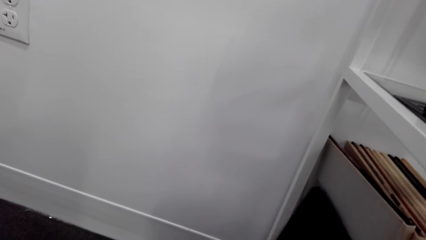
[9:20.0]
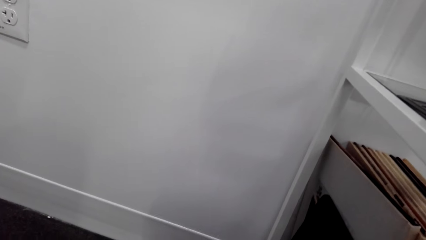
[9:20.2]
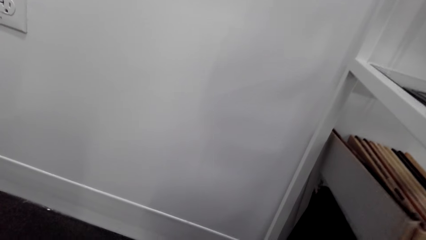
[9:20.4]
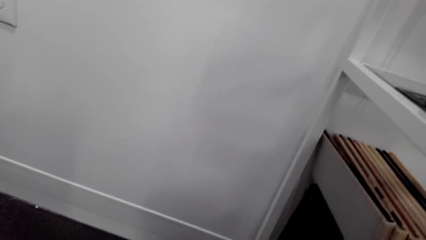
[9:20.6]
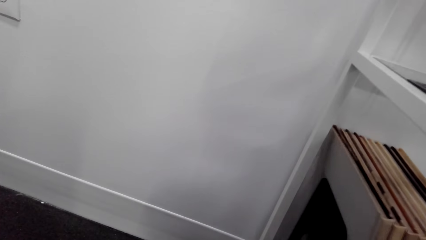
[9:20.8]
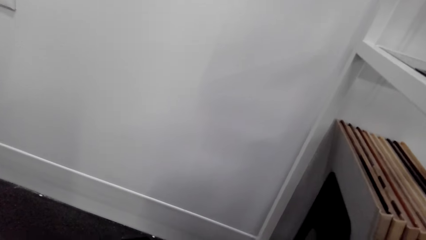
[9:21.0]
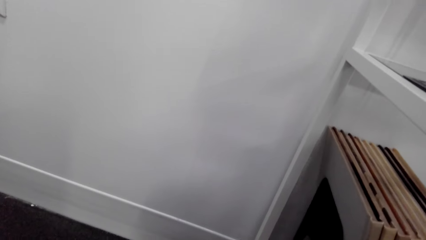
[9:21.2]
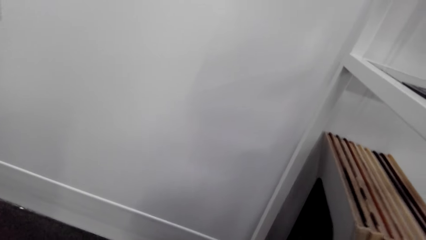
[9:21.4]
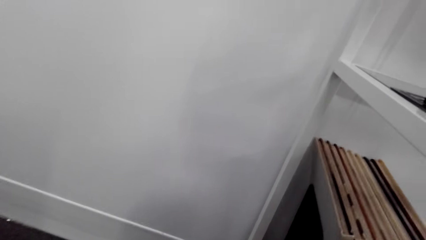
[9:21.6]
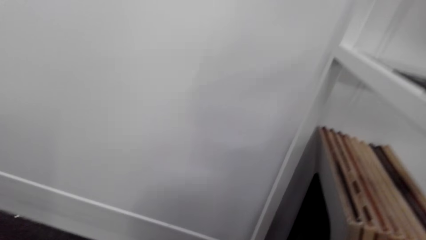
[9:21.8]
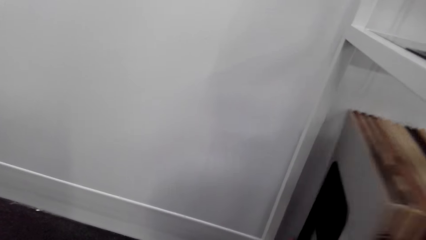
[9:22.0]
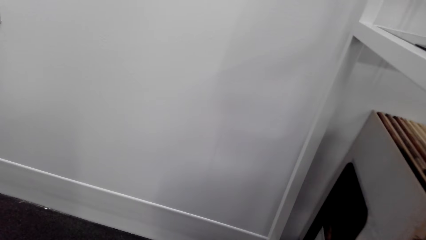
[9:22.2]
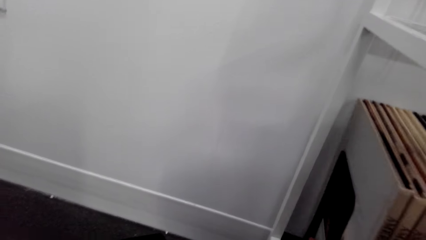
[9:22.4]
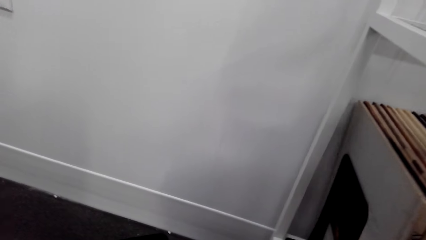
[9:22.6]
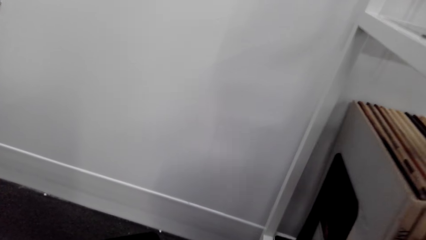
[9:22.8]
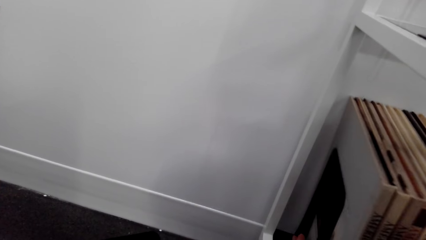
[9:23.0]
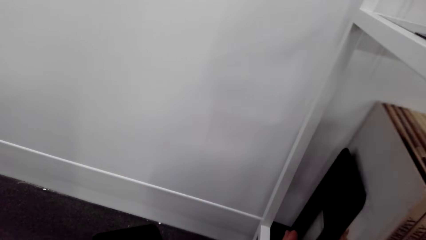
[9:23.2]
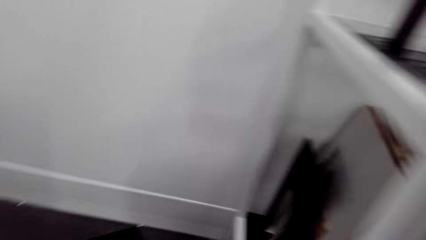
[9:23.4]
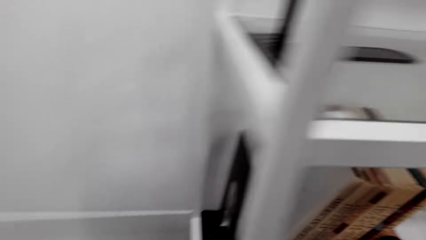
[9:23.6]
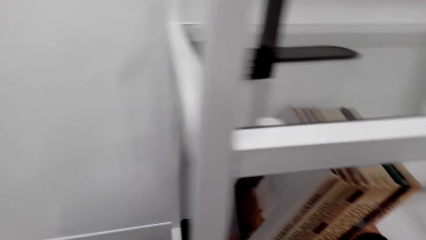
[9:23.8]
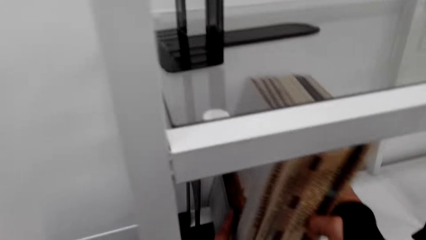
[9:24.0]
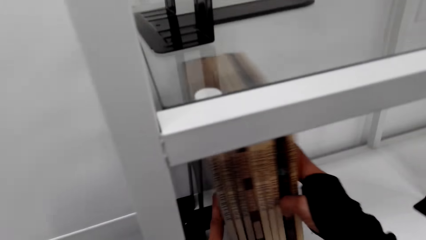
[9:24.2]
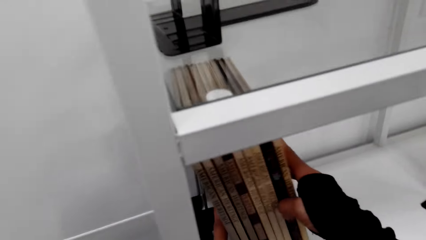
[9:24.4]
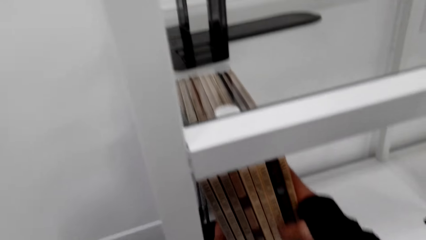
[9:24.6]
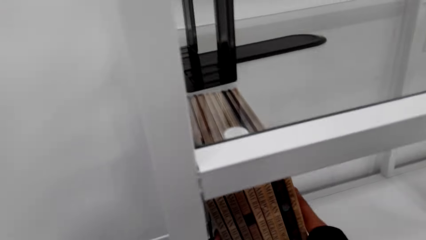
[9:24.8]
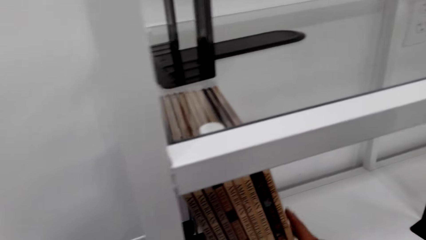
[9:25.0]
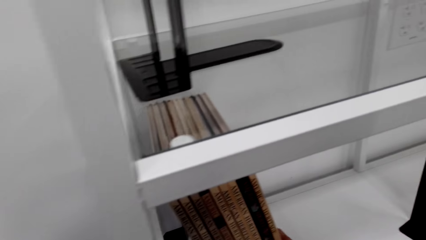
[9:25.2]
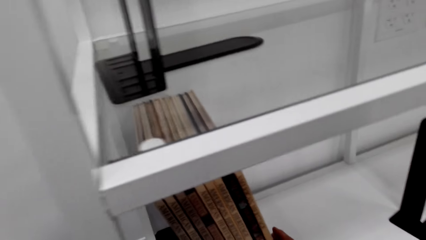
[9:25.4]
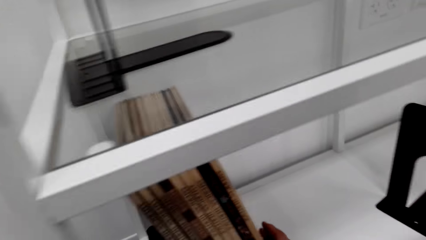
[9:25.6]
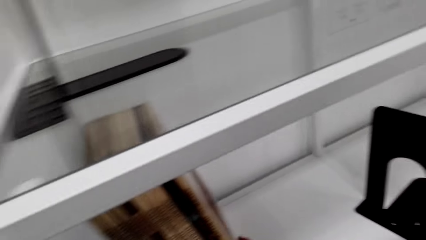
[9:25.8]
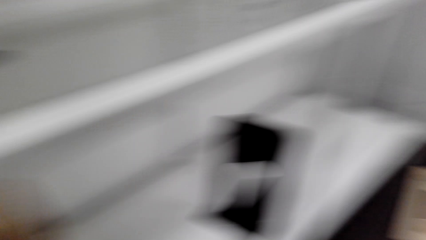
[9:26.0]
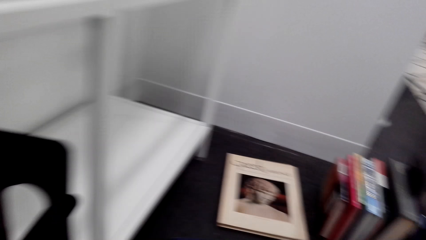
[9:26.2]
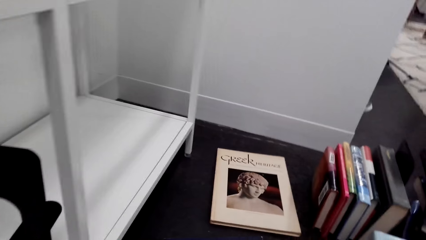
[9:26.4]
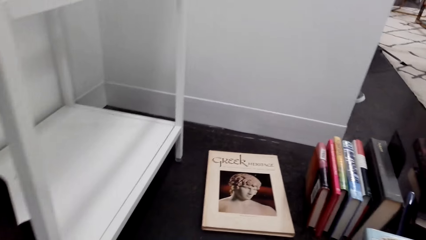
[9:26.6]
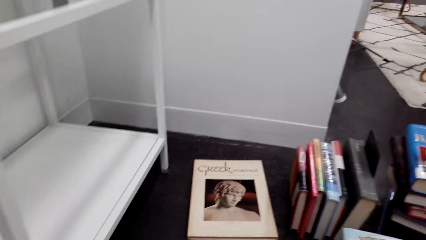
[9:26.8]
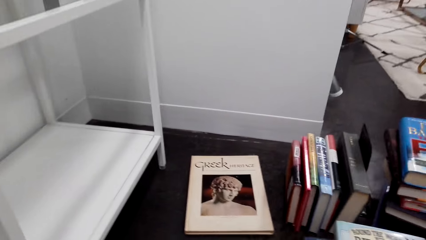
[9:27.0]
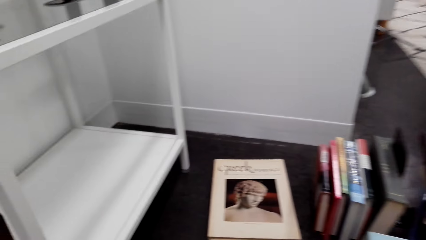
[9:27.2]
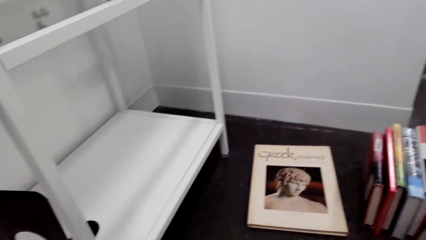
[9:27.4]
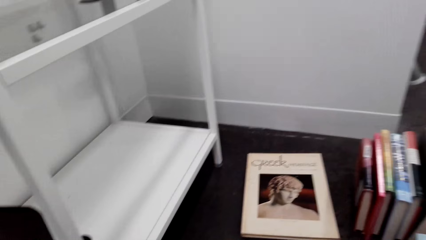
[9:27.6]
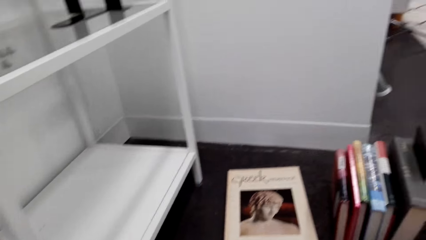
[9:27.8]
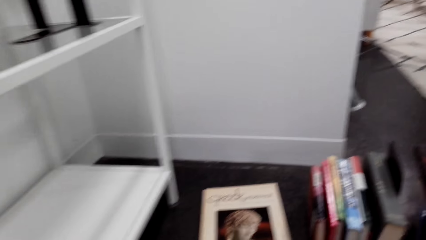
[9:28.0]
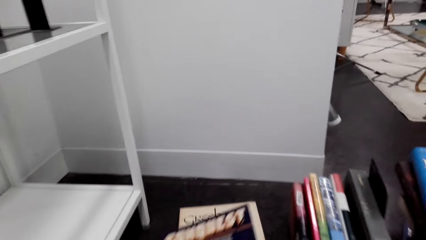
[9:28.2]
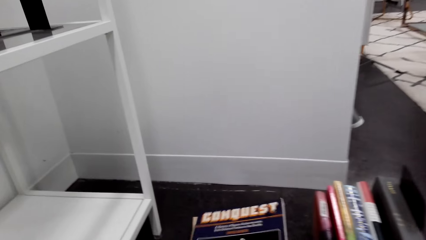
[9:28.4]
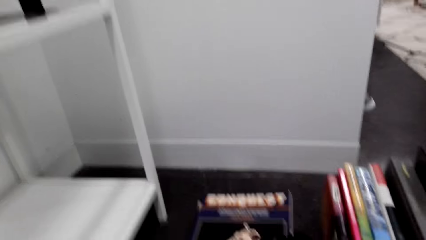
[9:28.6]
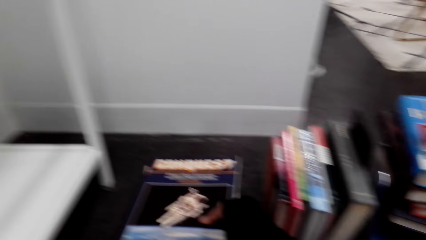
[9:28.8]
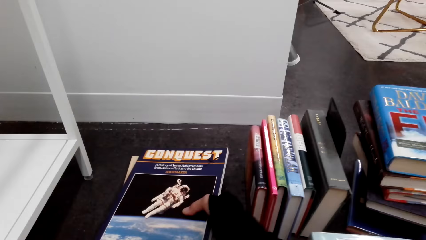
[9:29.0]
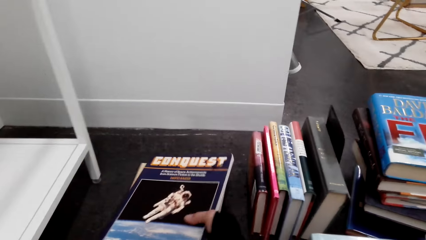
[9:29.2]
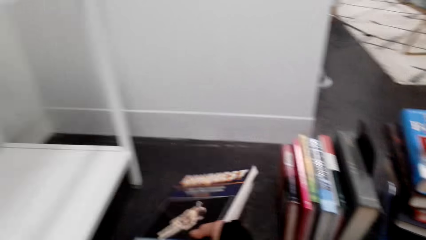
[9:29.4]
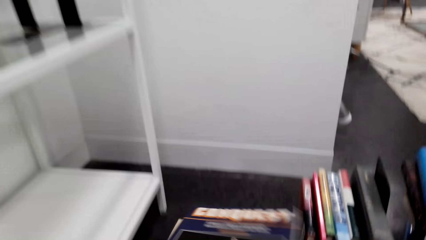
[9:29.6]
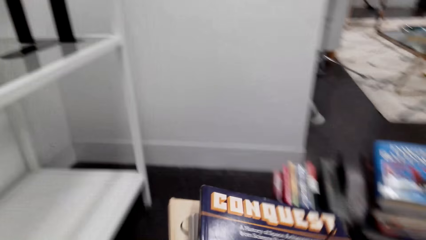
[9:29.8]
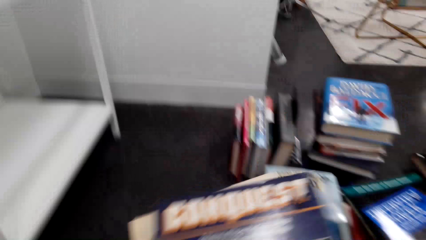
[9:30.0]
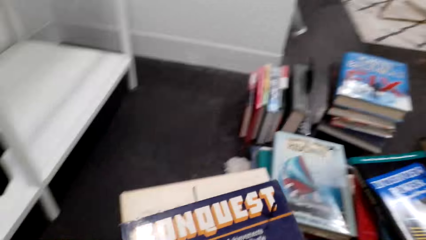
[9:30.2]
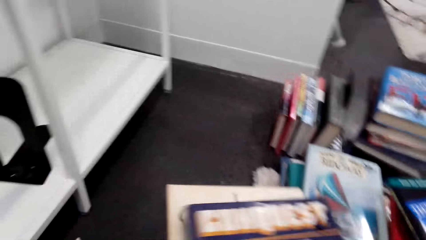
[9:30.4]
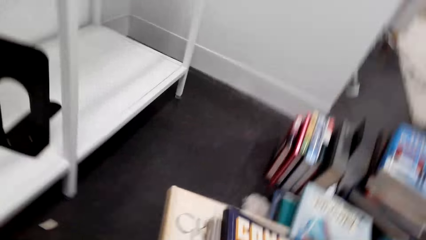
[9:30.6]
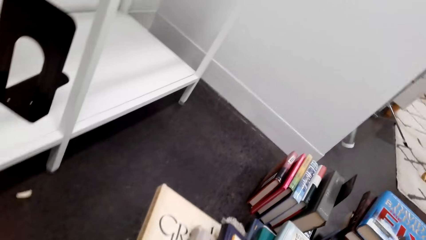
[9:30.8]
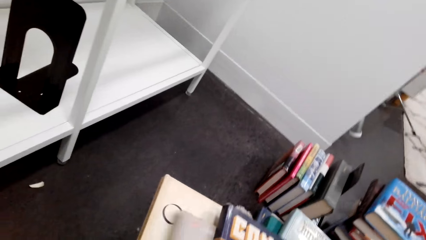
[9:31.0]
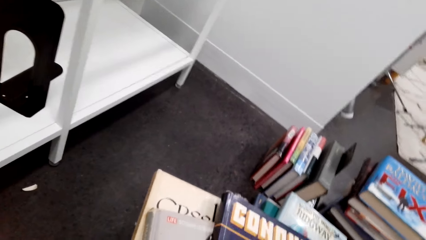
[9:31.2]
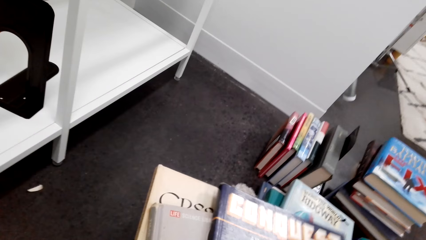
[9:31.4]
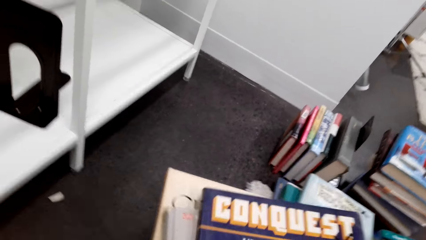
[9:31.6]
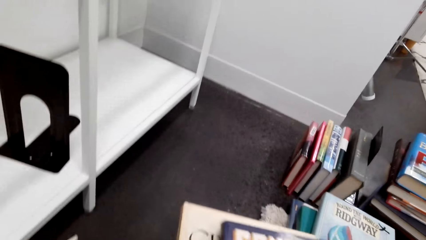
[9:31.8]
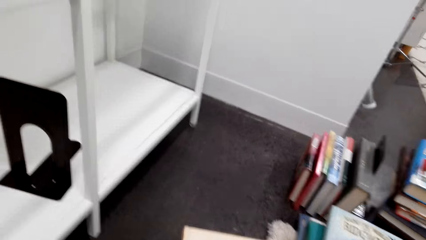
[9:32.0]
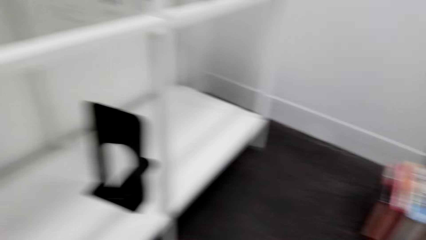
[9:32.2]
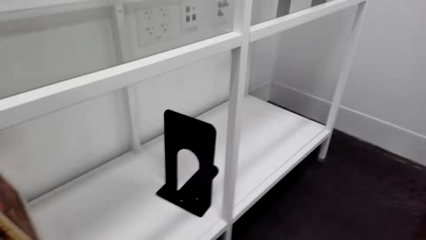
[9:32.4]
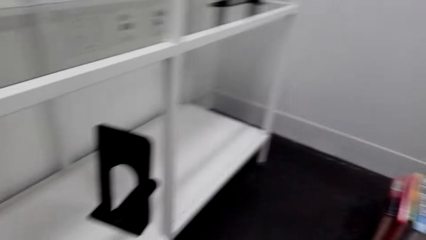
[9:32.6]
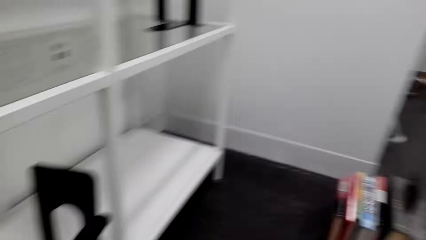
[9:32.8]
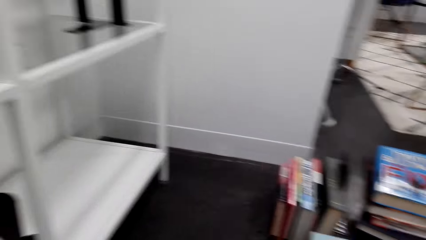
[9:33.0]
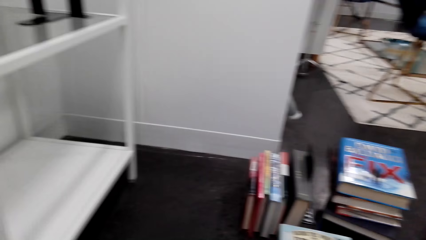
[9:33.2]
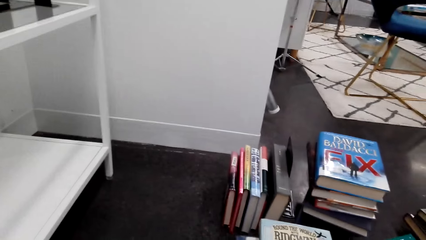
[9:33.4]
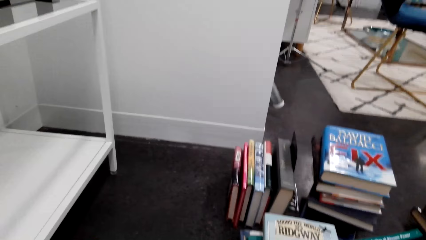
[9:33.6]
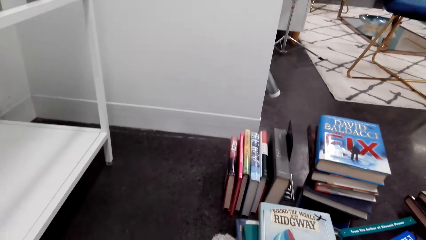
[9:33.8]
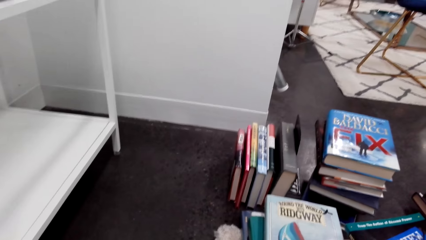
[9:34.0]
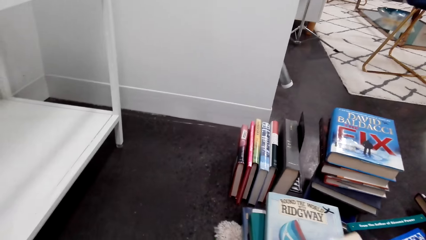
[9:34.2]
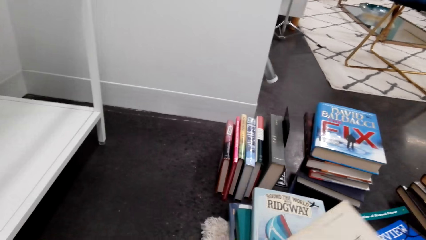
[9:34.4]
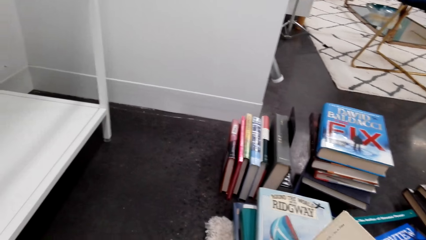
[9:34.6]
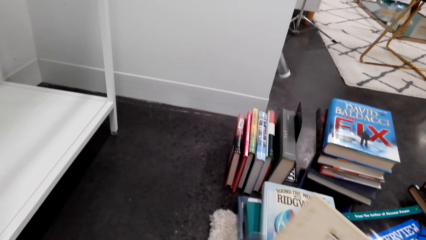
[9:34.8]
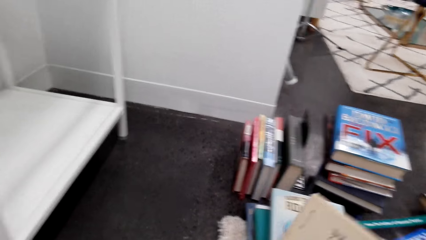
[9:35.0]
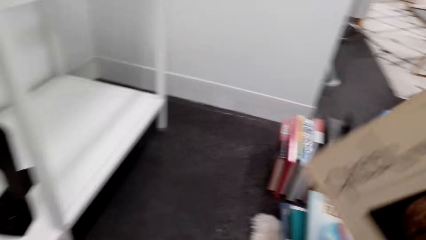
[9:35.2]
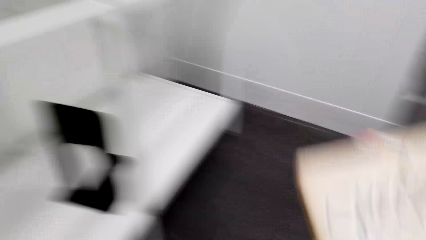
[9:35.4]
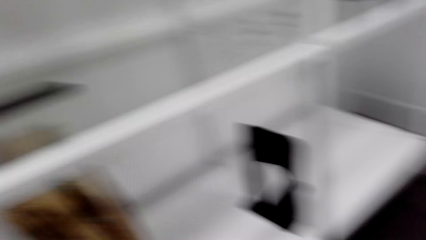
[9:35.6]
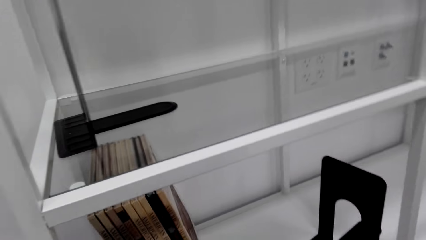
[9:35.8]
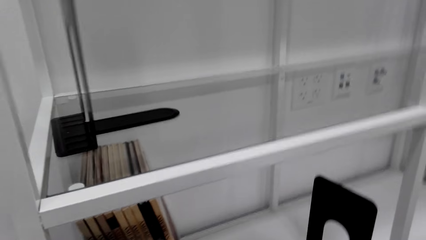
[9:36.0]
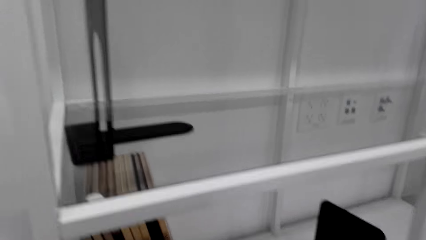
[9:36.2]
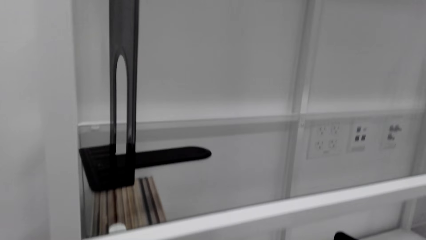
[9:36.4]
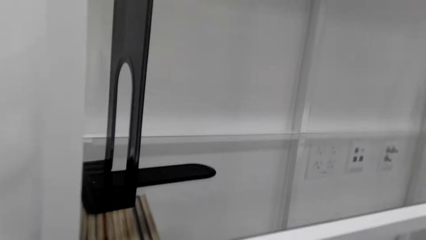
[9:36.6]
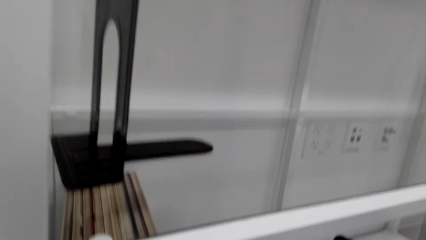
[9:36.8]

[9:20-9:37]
The camera wearer stares at the books. They move hands. They pick the books from the ground with the right hand. They move the books. They hold the books with the left hand. They stare at the books.
